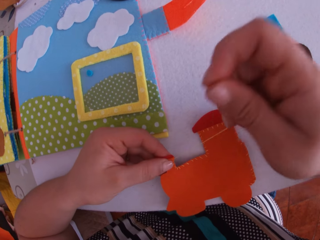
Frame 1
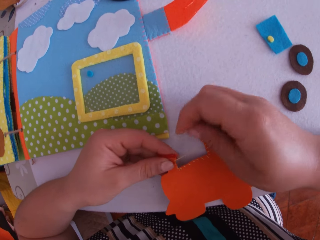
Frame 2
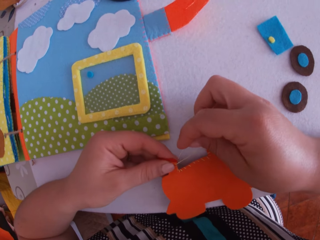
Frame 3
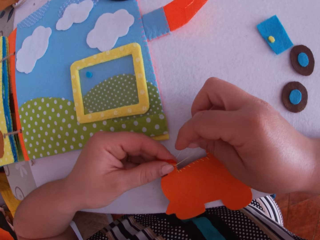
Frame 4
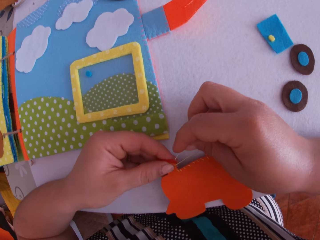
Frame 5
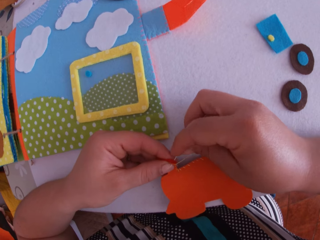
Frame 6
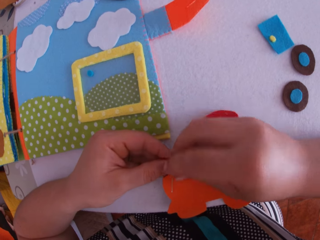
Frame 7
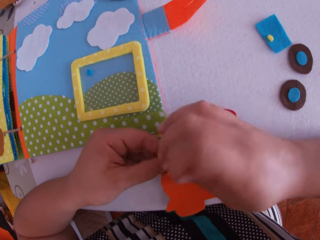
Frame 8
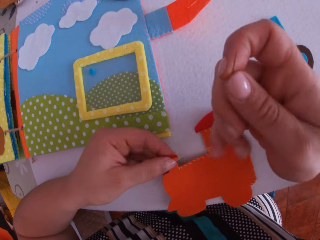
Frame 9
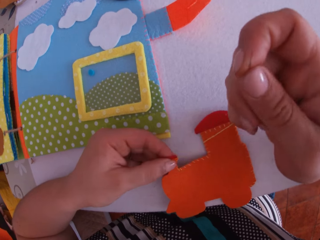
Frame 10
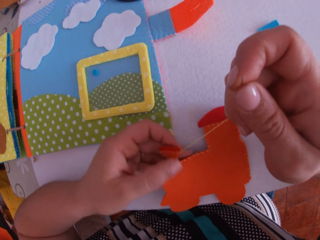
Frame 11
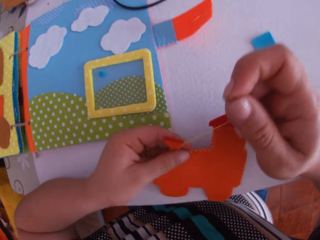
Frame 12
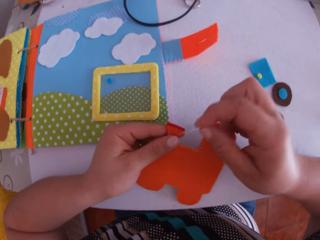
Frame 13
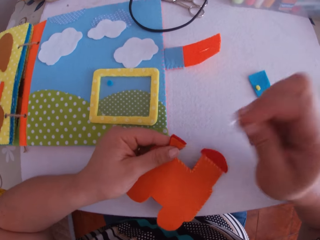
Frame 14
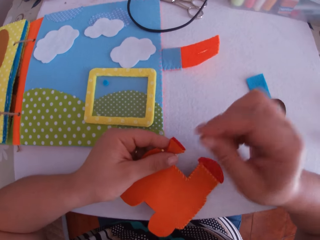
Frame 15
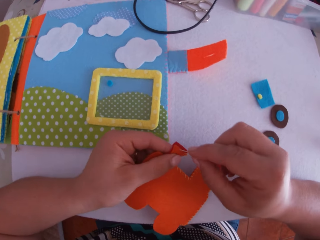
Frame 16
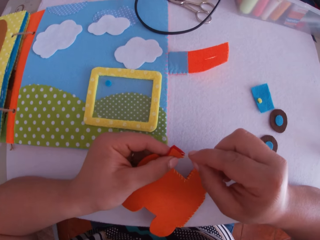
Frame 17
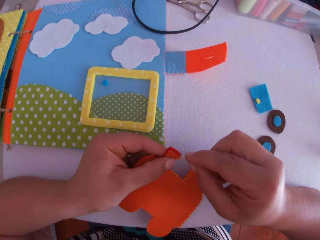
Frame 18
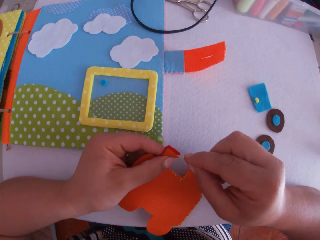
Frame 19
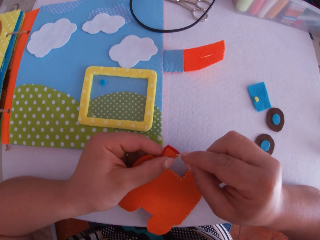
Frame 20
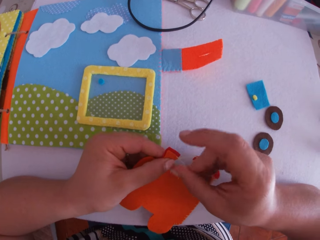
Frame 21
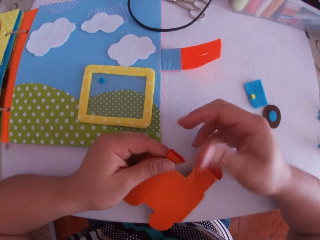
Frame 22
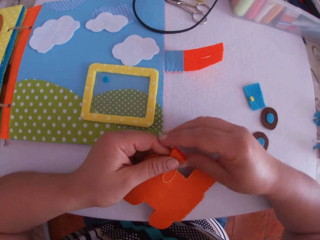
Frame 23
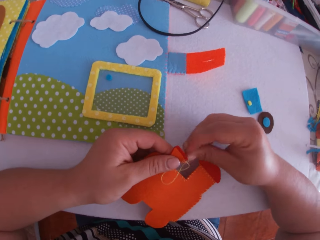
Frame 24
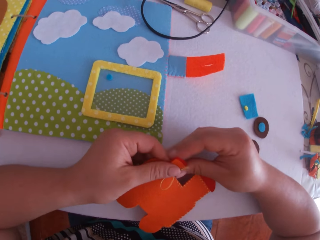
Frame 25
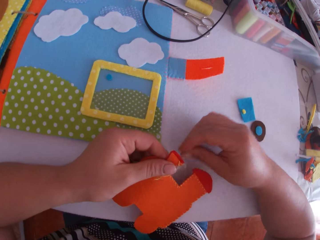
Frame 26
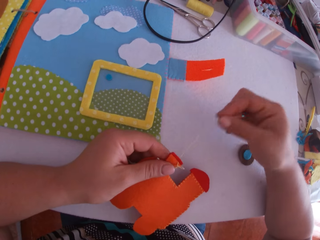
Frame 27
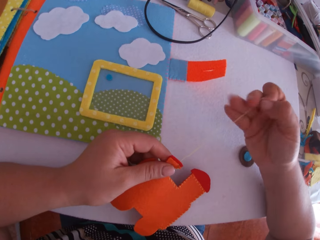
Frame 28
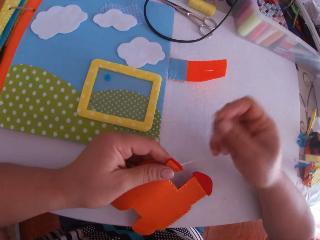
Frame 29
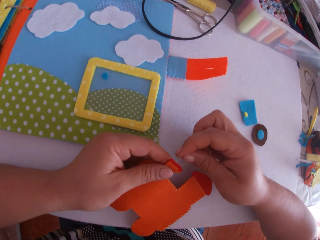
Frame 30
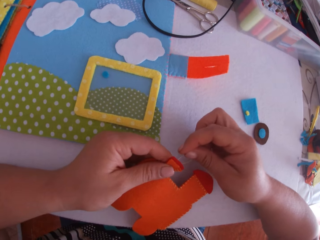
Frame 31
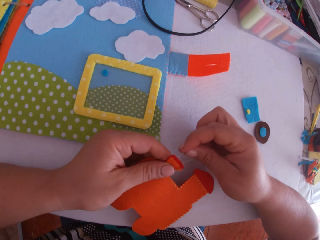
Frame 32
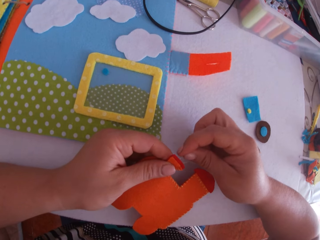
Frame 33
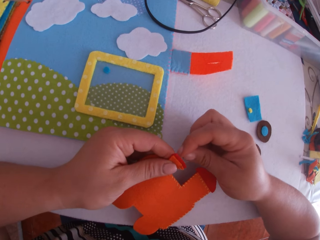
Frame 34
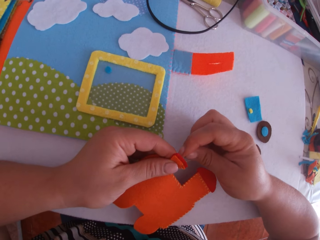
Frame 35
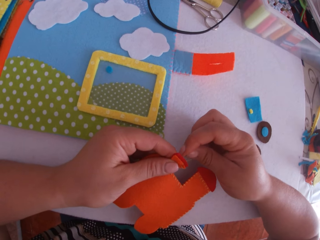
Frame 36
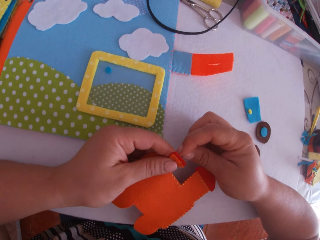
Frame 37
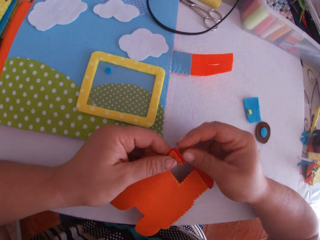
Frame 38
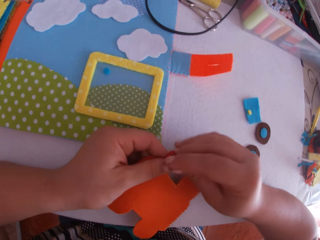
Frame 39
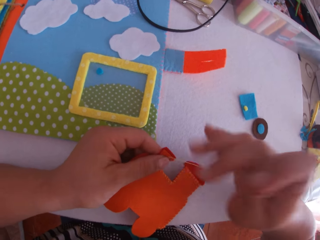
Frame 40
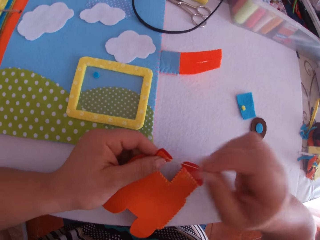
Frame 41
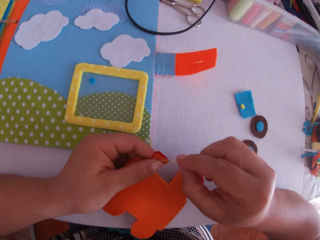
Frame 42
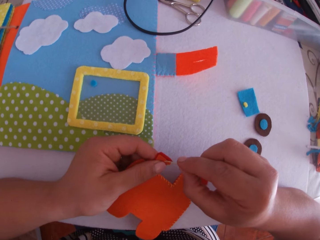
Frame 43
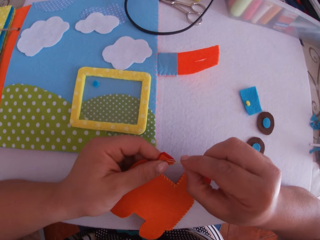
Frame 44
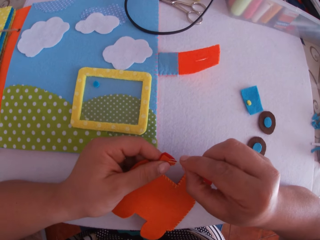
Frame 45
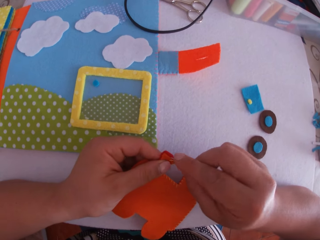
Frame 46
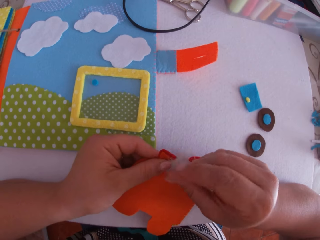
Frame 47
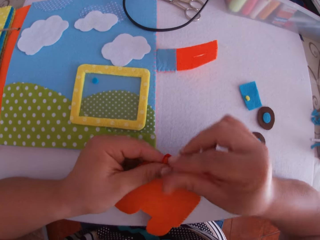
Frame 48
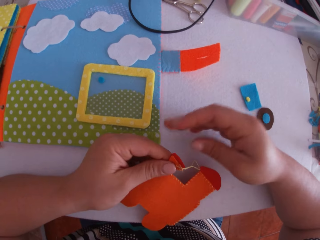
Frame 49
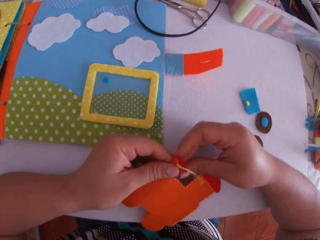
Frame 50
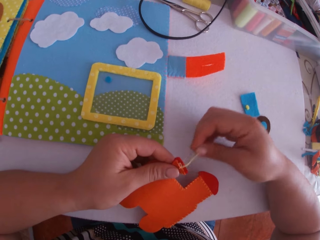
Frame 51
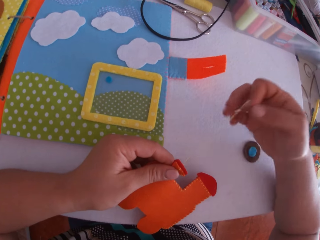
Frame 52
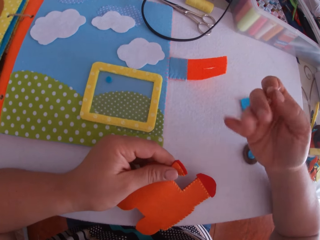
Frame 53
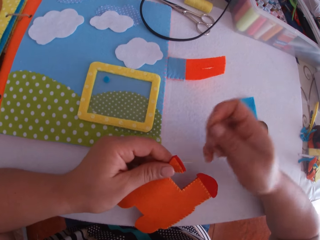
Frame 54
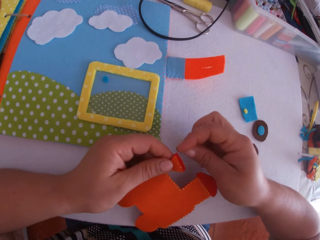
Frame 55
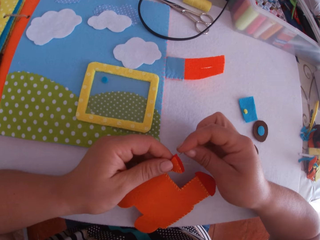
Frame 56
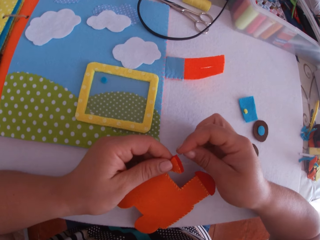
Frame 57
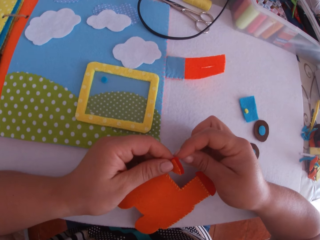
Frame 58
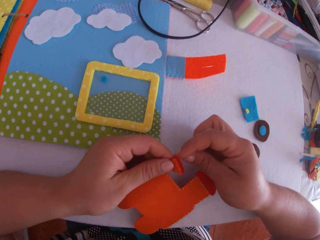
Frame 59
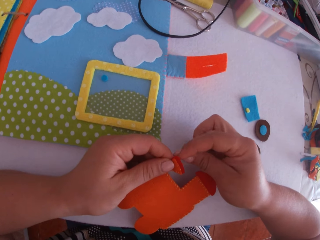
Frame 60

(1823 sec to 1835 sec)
The camera wearer turns the felt train craft. They sew the felt train craft using a sewing needle.

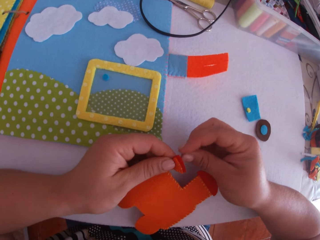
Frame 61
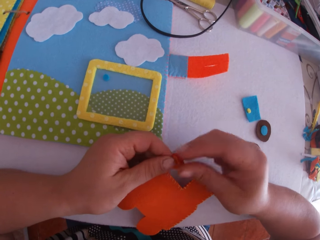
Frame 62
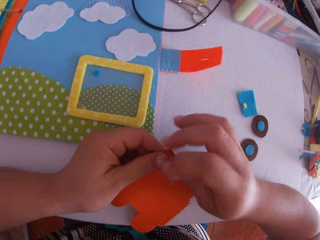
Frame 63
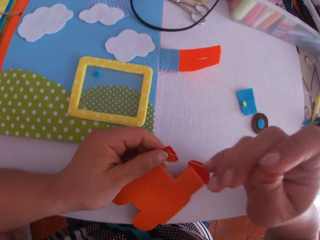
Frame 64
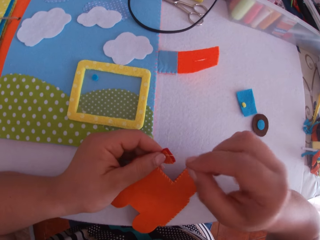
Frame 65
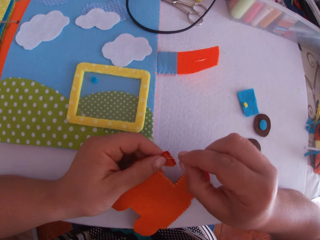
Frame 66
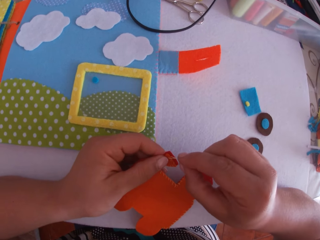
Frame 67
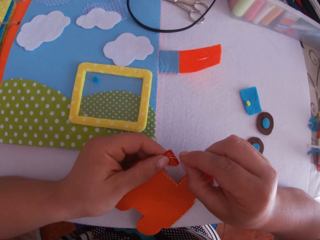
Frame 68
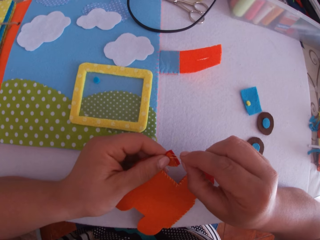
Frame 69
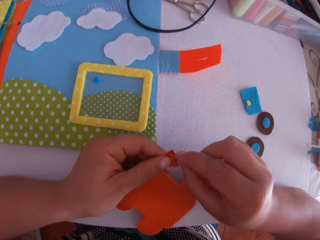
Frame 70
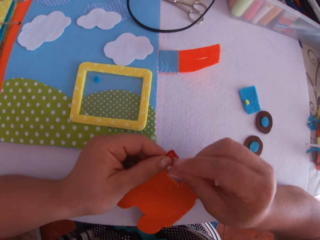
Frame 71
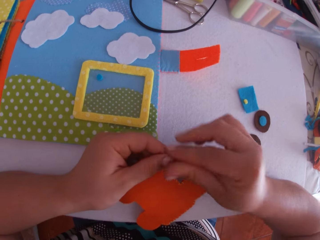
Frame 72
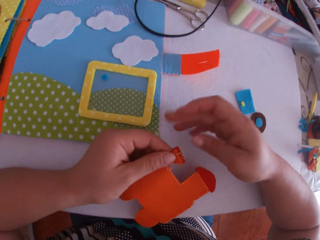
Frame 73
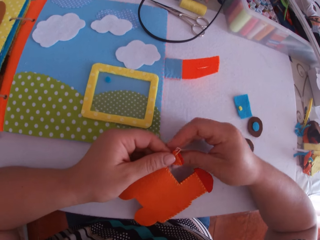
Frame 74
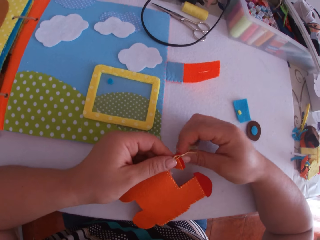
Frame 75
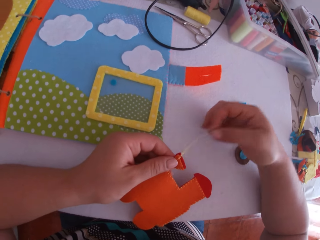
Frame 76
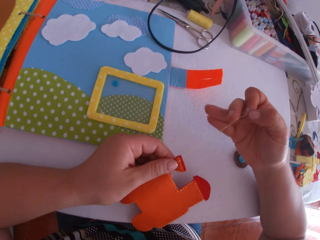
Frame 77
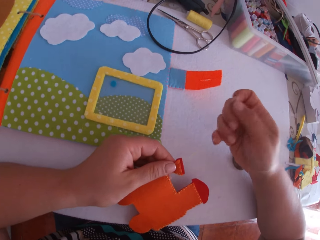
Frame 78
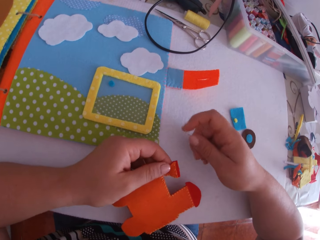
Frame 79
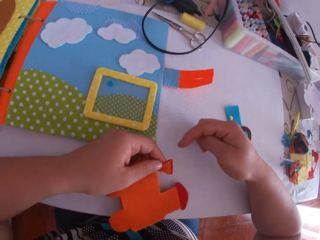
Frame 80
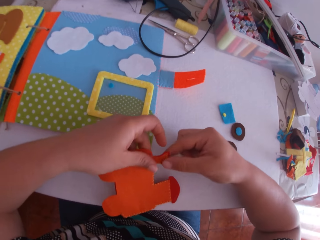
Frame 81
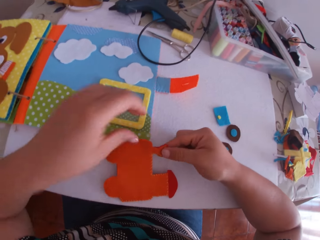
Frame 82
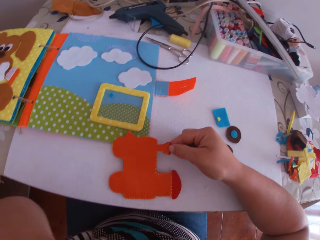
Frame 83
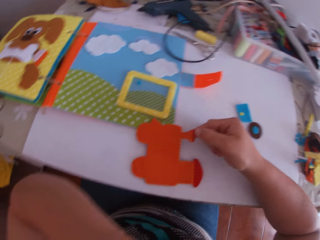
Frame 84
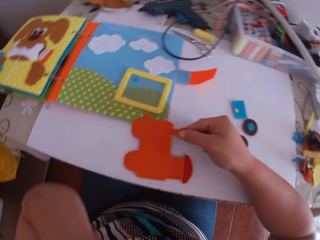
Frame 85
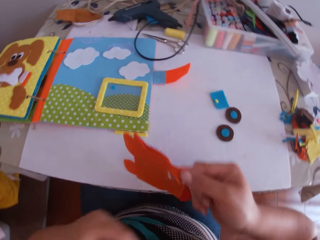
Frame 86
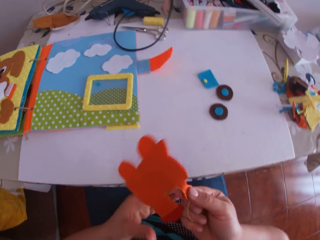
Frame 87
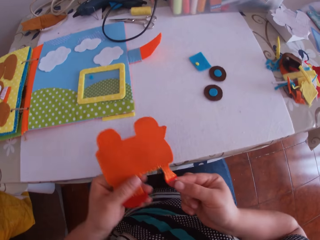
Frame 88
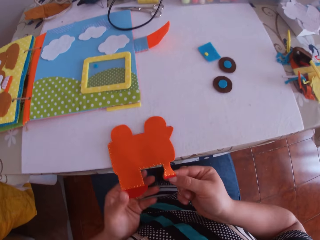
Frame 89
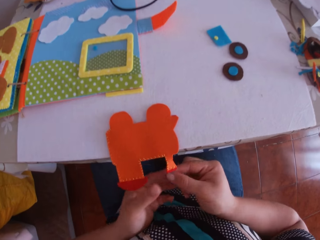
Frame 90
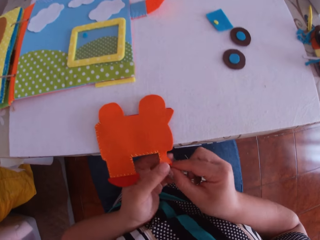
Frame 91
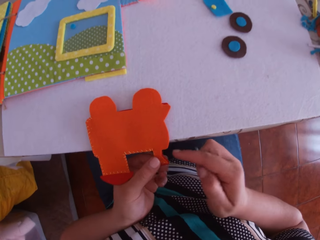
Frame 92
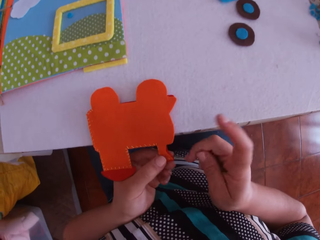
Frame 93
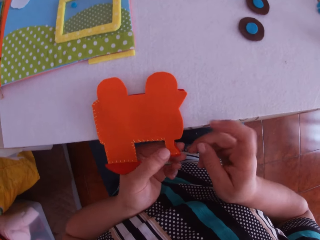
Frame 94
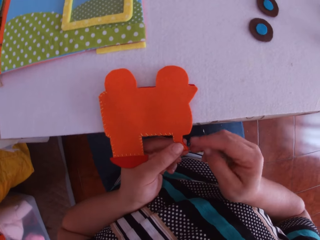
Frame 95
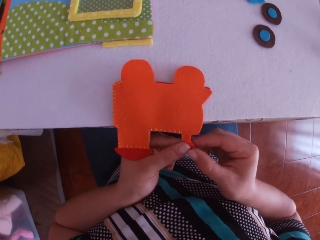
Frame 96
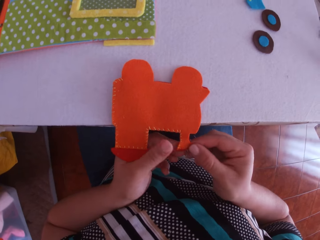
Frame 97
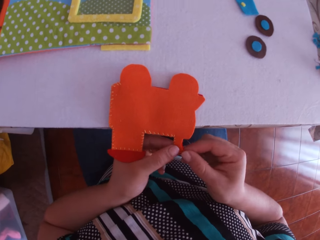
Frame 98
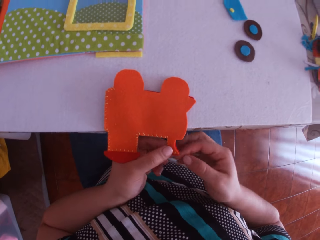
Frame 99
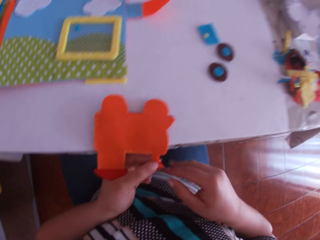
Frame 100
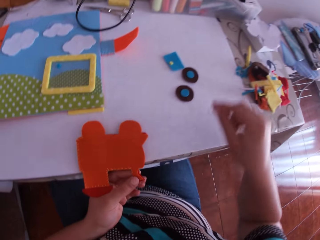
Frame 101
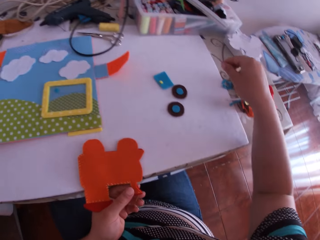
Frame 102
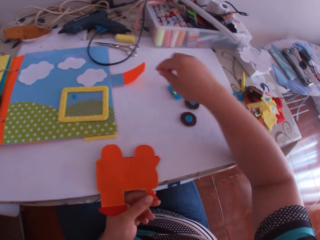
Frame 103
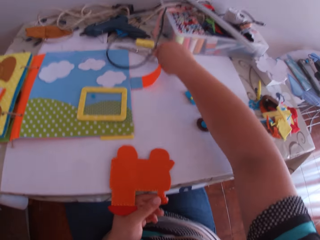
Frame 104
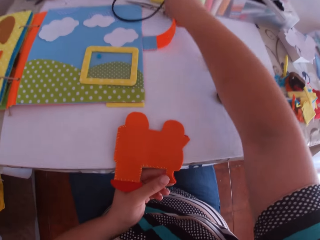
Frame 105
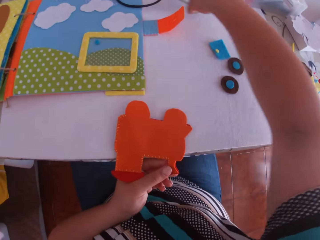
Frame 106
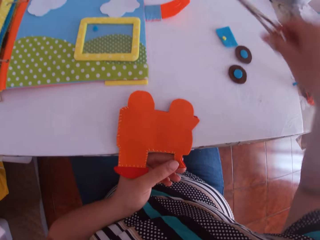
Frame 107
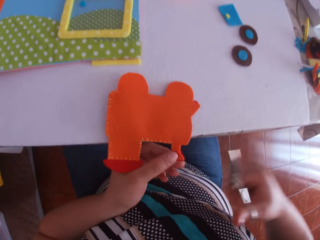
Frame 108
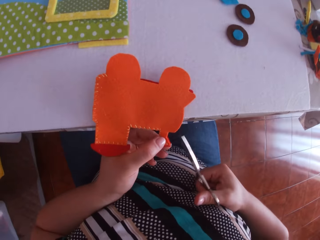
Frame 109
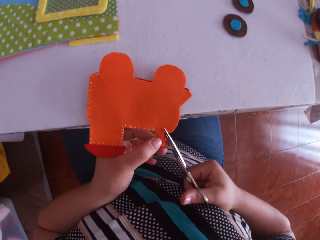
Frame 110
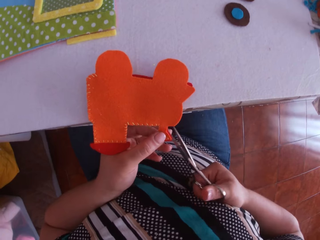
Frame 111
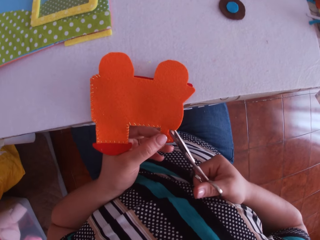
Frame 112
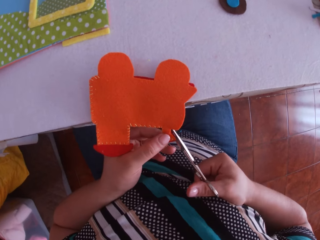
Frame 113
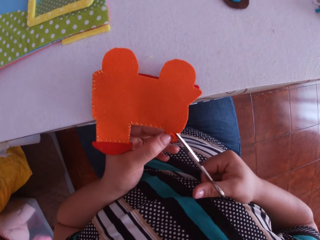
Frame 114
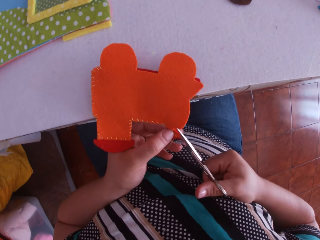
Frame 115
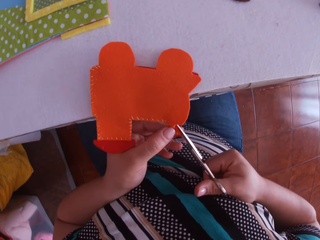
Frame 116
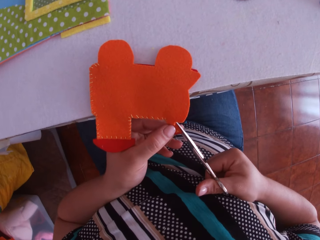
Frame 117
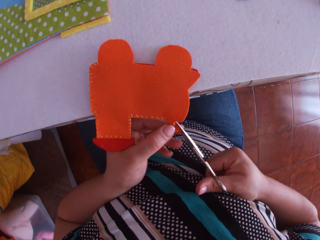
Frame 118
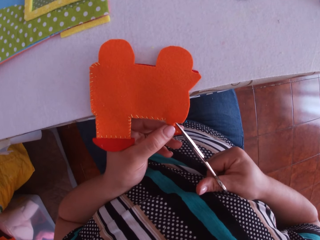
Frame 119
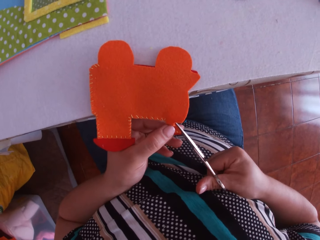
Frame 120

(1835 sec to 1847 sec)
The camera wearer holds the felt train craft with the right hand. She swings her hand. She touches her face with her left hand. She picks up the paper train on the table with her right hand. She swings her hand. She transfers the paper train from her right hand to her left hand. She places the paper train on the table with both hands. She holds the felt train craft with the left hand. She swings her hand. She holds the felt train craft with the left hand. She swings her hand. She touches the felt train craft. She swings her hand. She picks up the scissors on the table with her right hand. She swings her hand. She trims the paper train with the scissors in her right hand.
